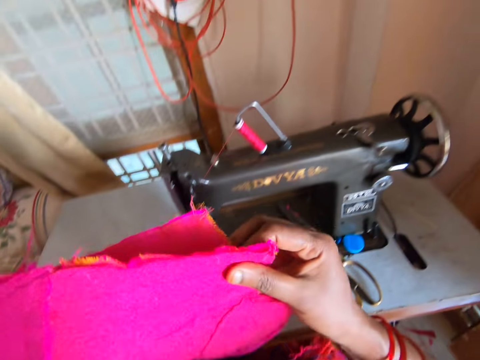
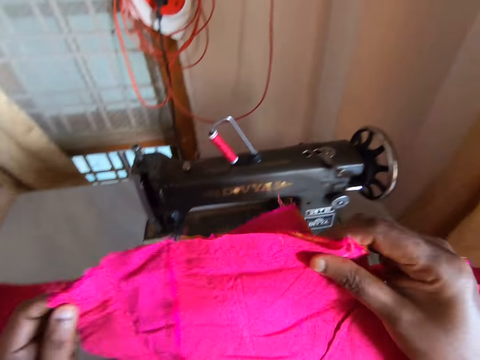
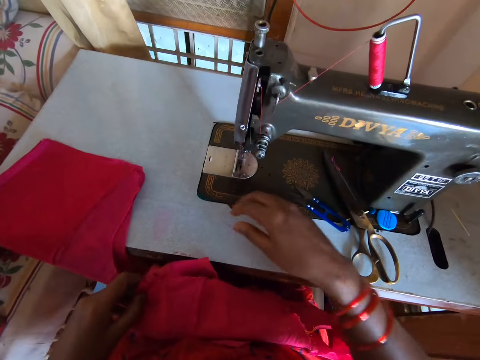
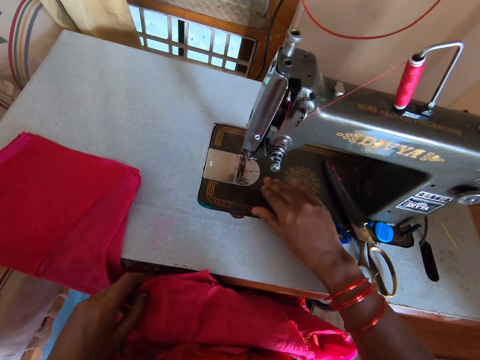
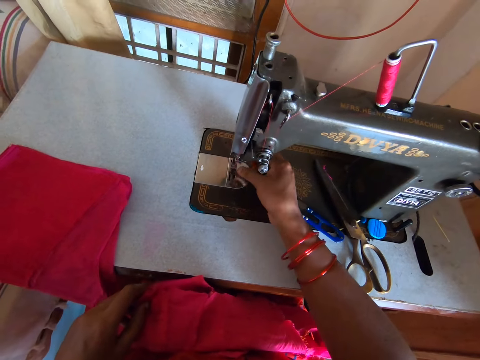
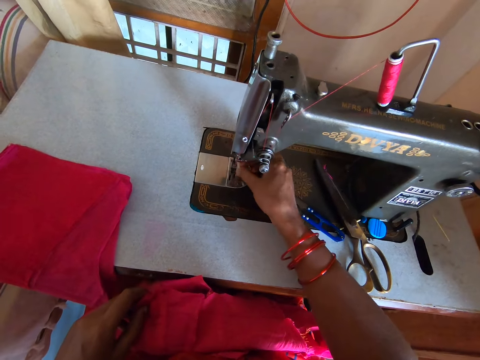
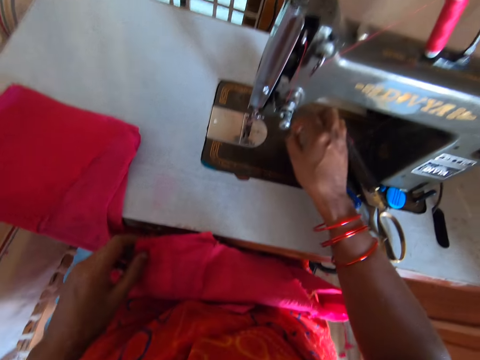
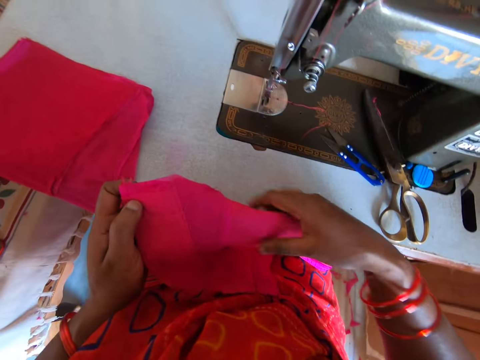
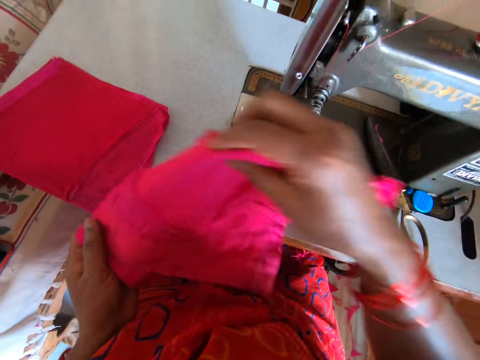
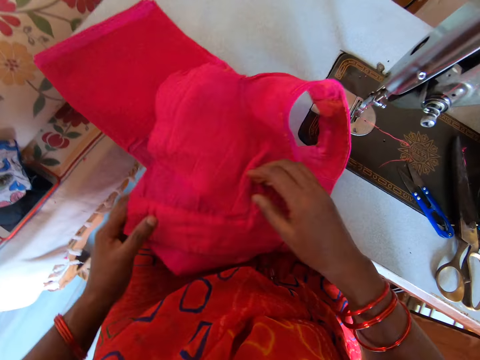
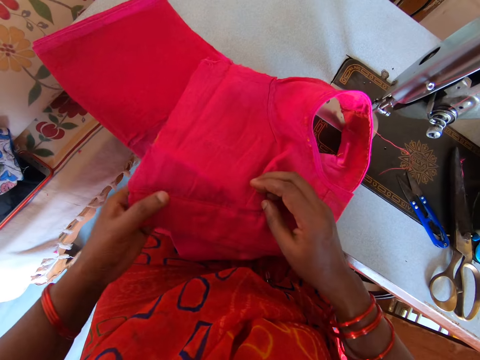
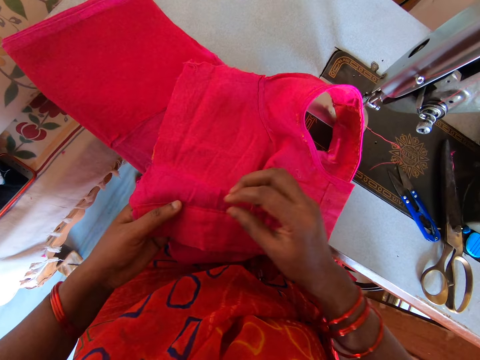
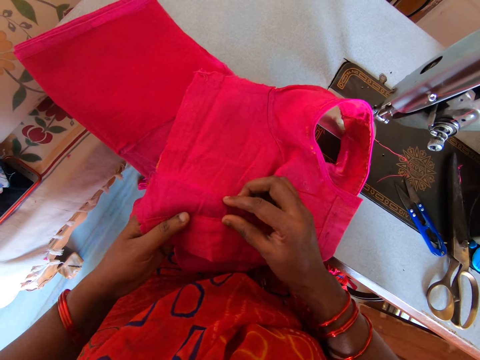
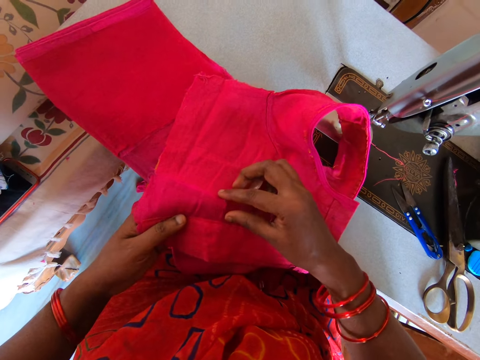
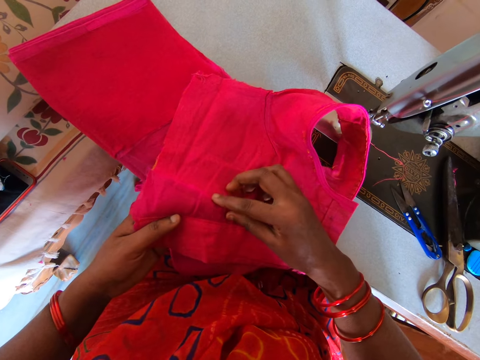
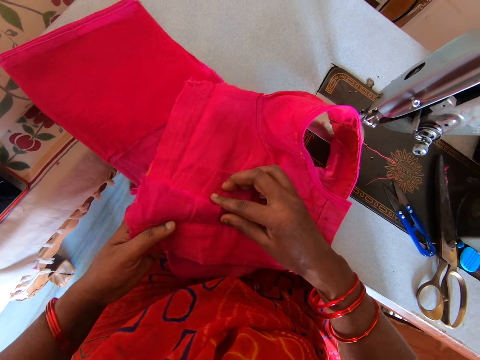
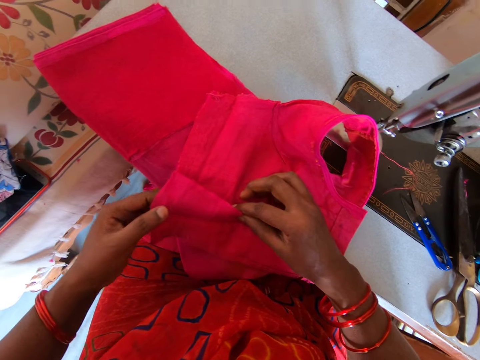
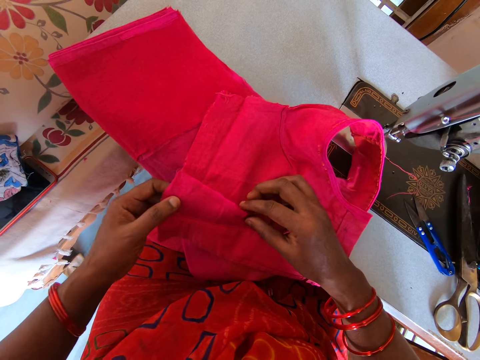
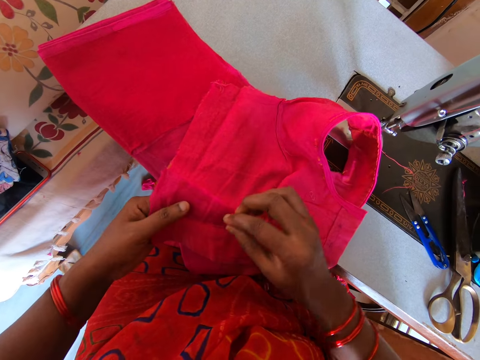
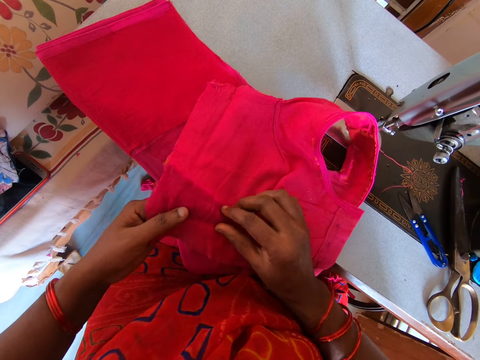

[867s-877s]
The camera wearer wipes the sewing machine with her hand. She pulls the thread from the sewing machine. She places the cloth on the sewing table. She folds the cloth.

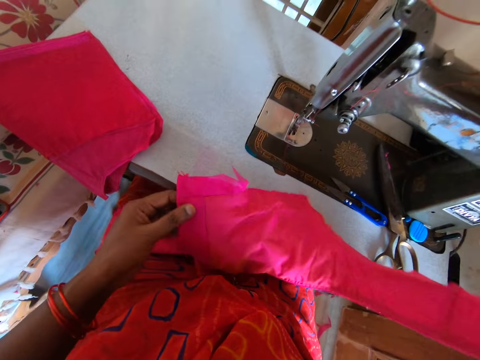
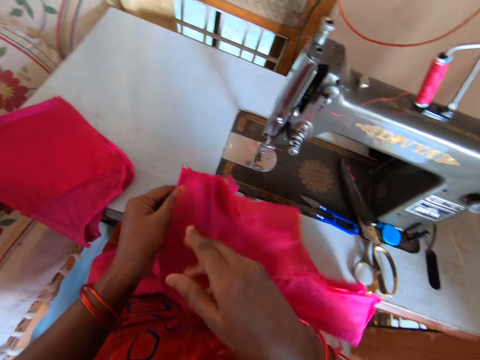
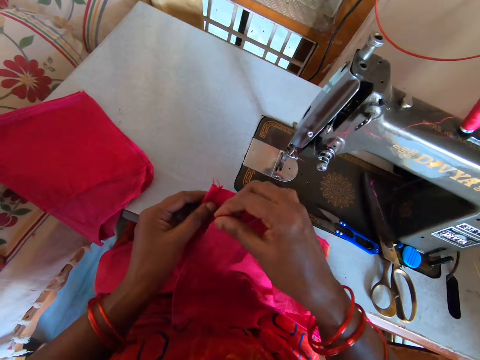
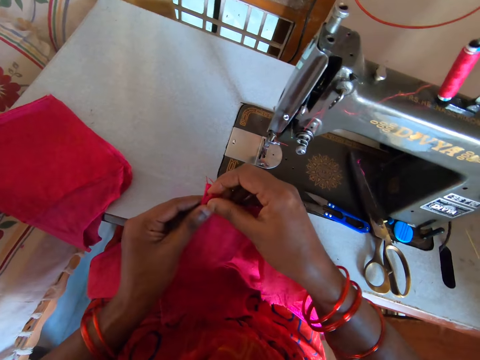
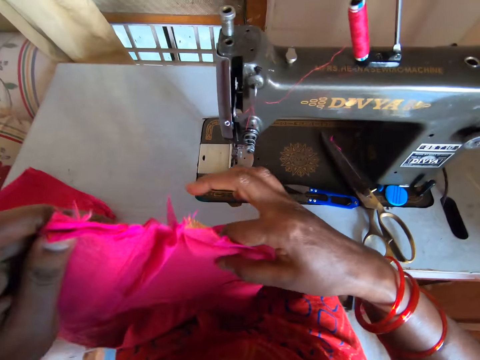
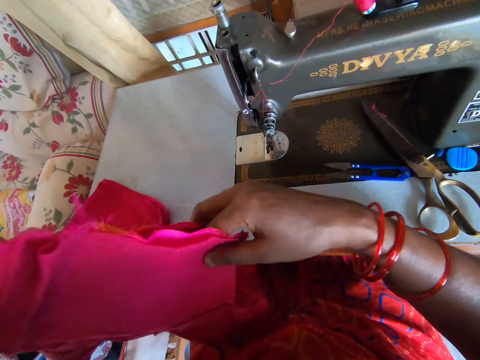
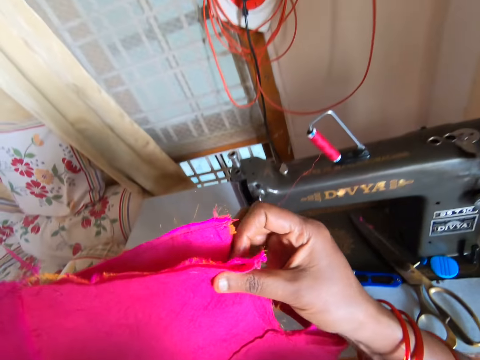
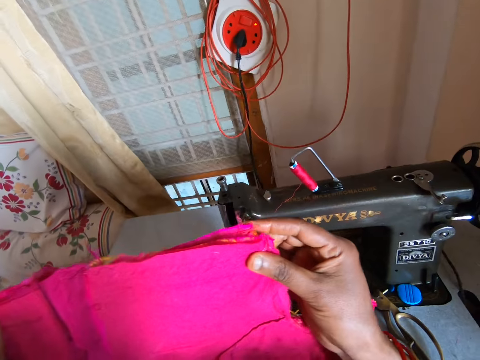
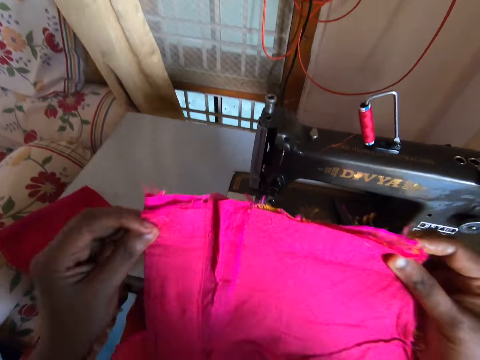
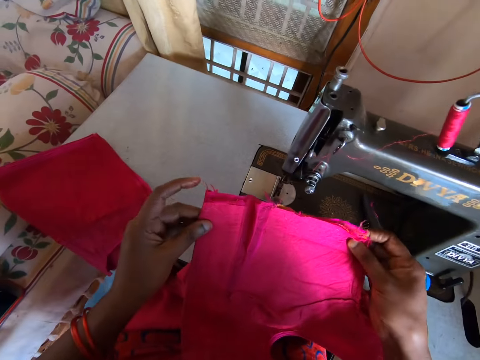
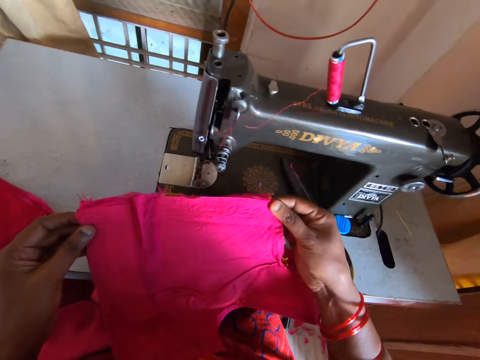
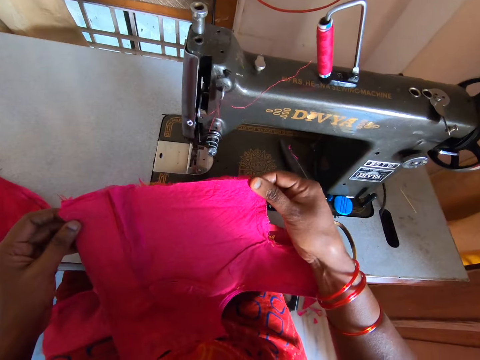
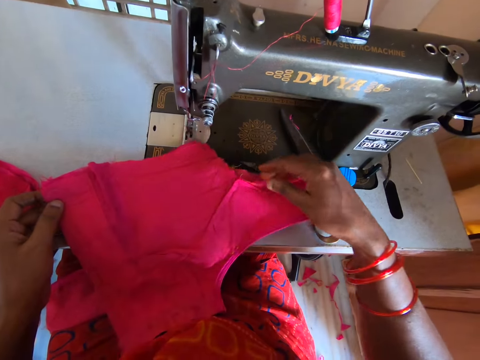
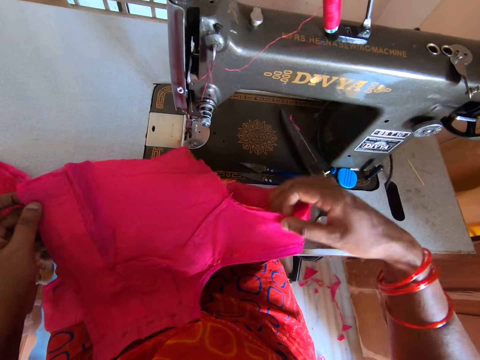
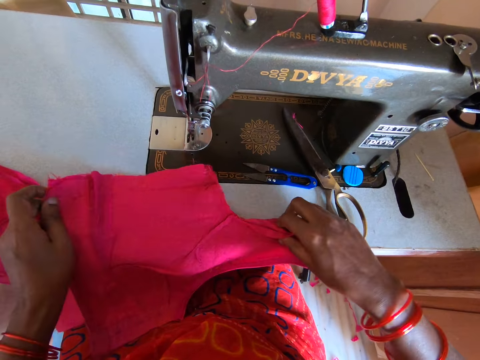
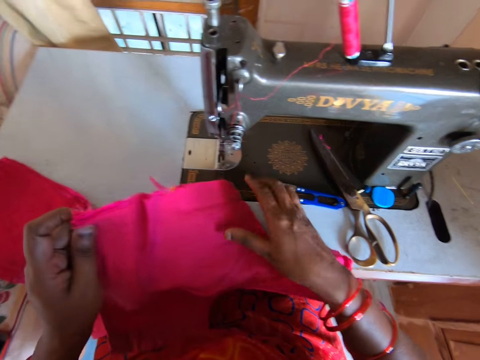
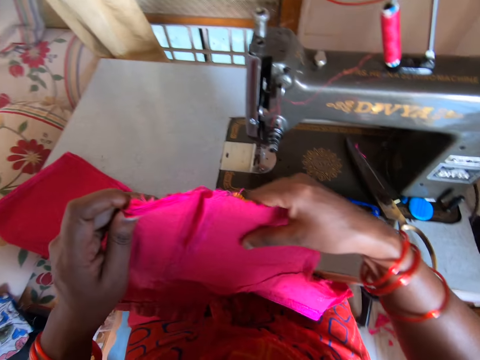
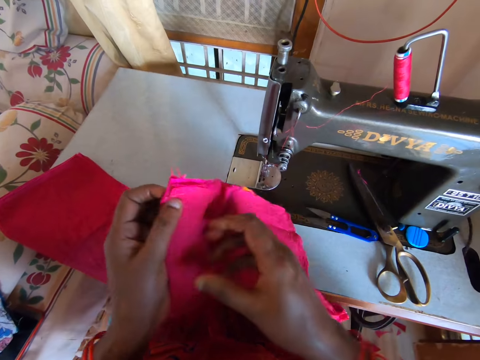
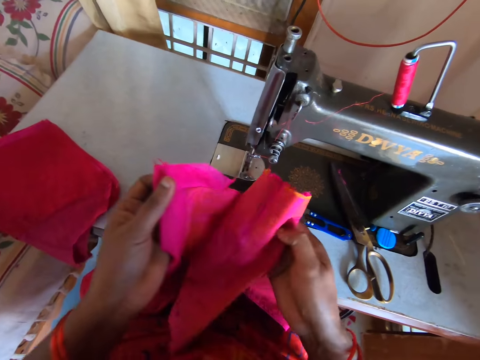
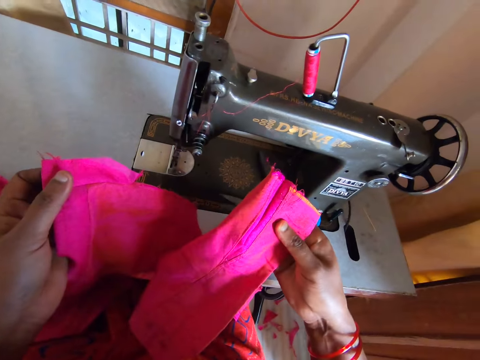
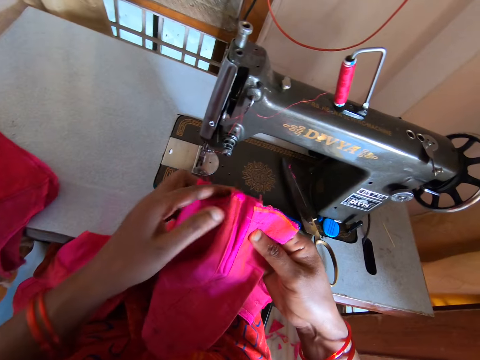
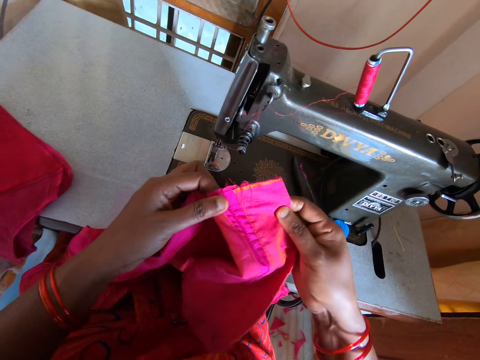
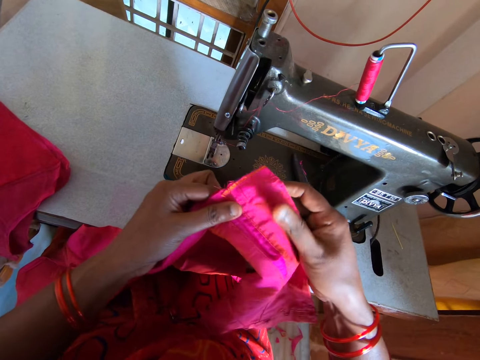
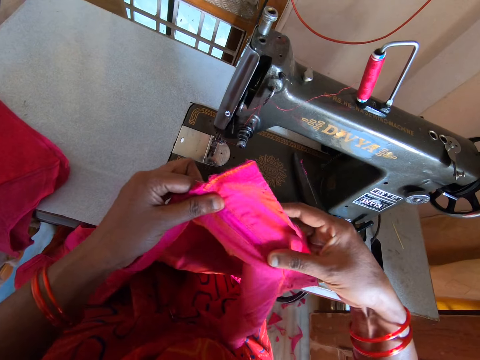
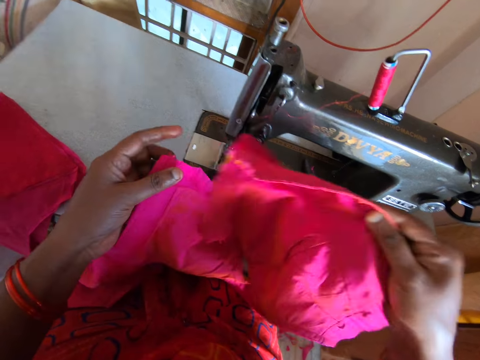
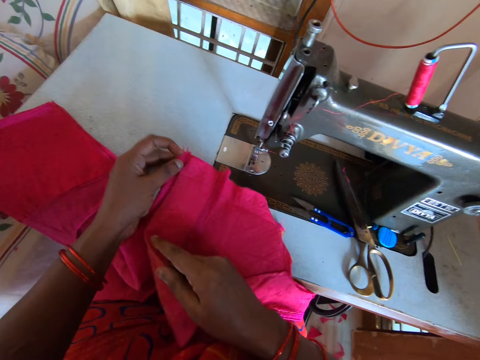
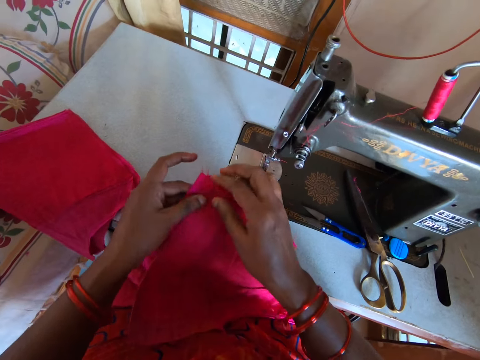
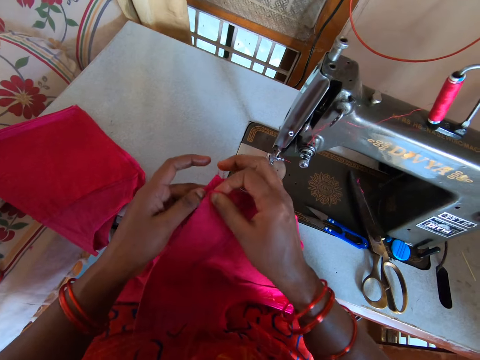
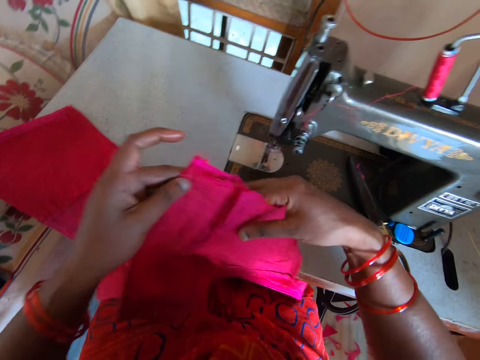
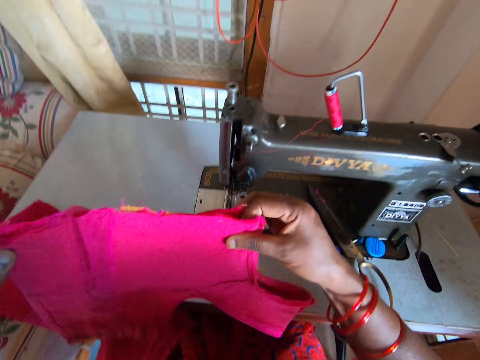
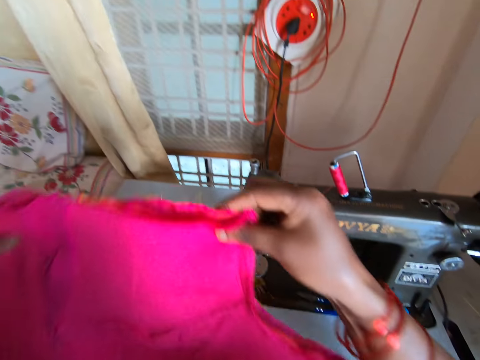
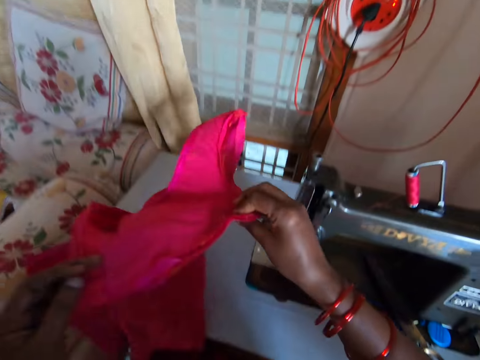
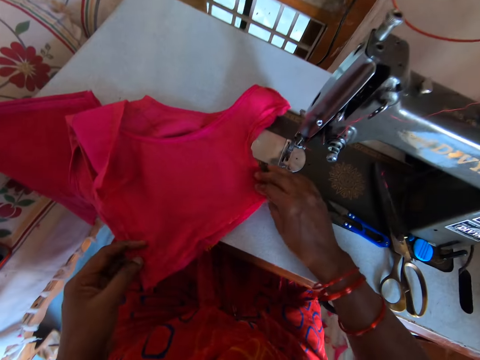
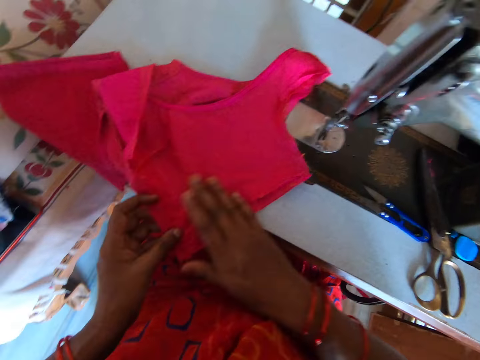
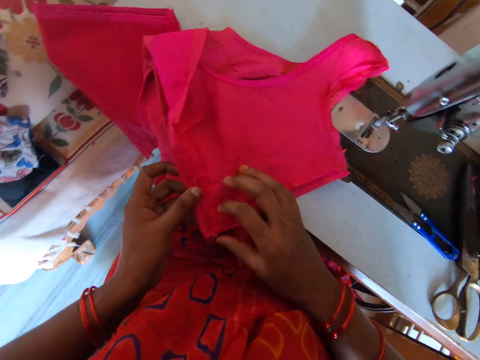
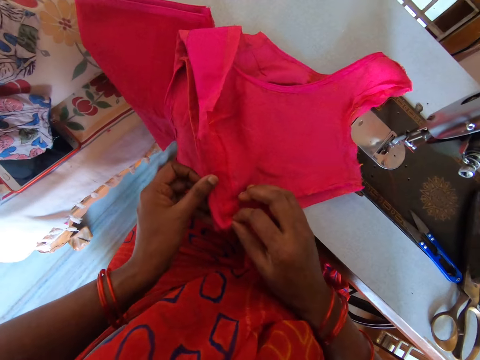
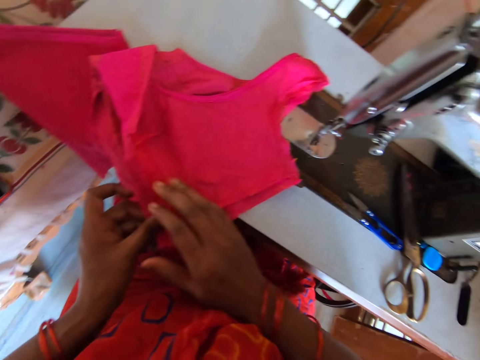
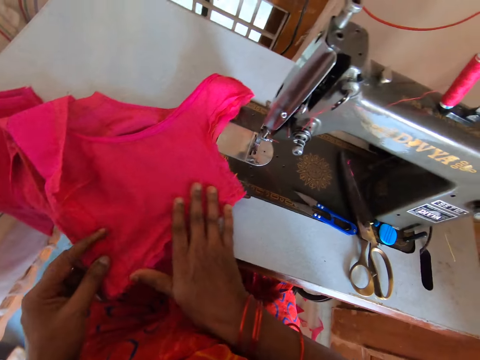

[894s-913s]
The camera wearer puts the clothing together. They lift the clothing. They put the clothing in the machine. They adjust the clothing. They place the clothing in the machine.
